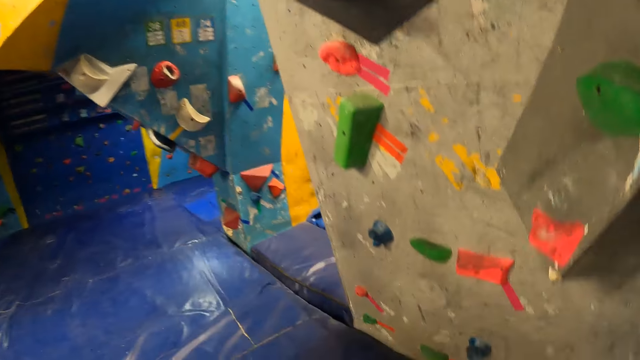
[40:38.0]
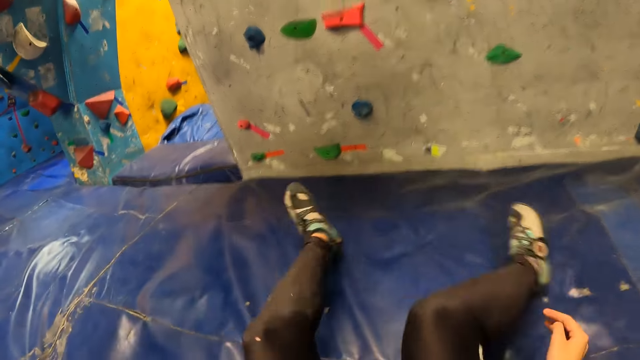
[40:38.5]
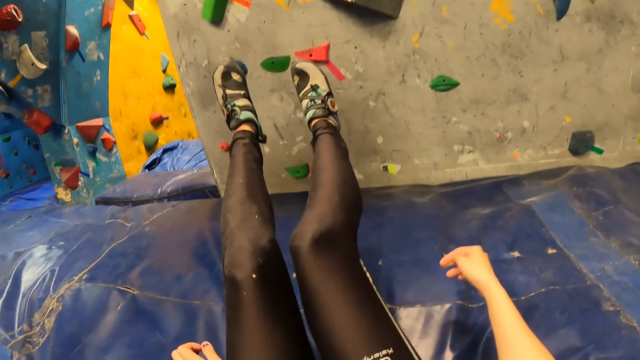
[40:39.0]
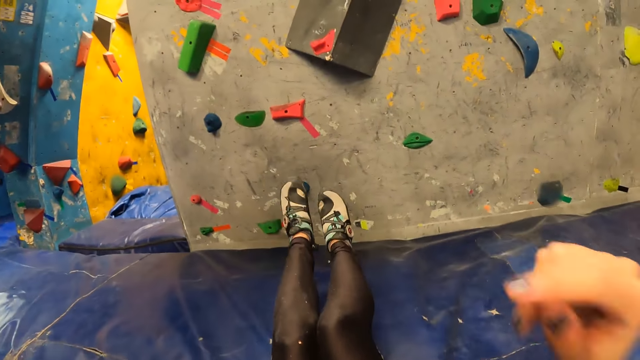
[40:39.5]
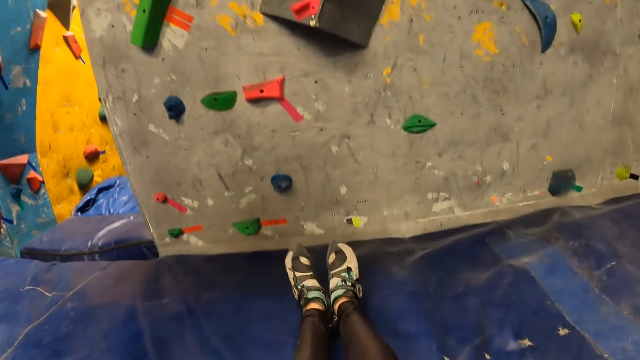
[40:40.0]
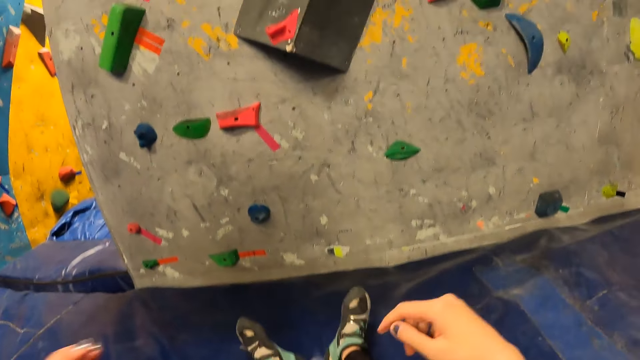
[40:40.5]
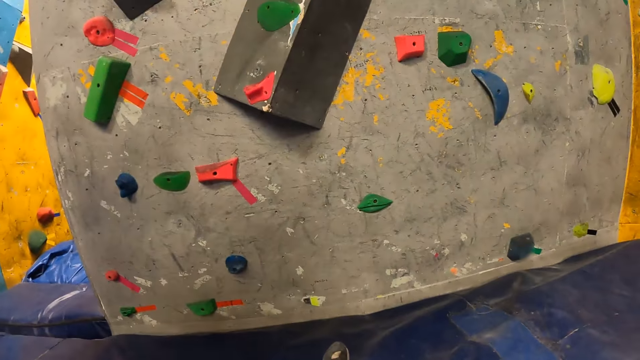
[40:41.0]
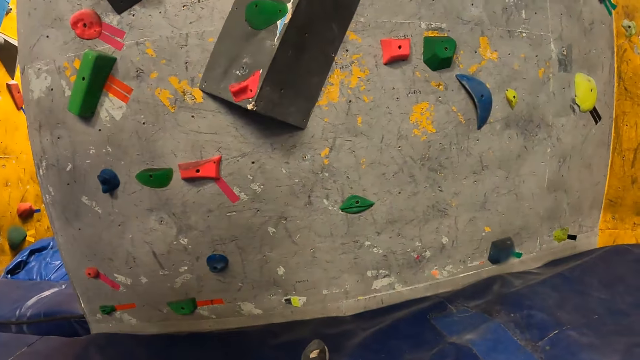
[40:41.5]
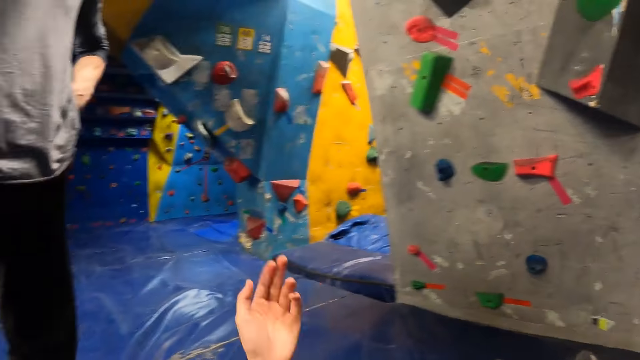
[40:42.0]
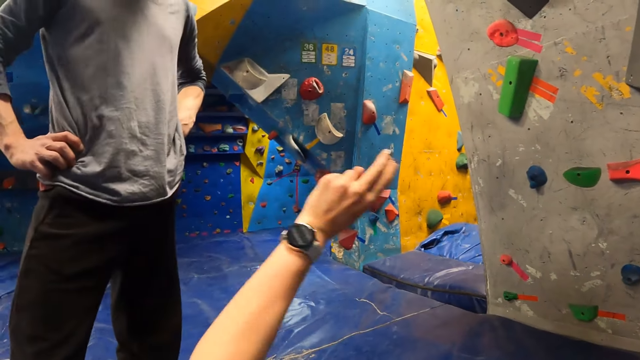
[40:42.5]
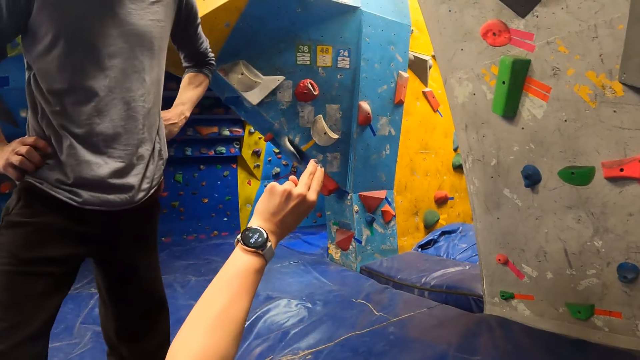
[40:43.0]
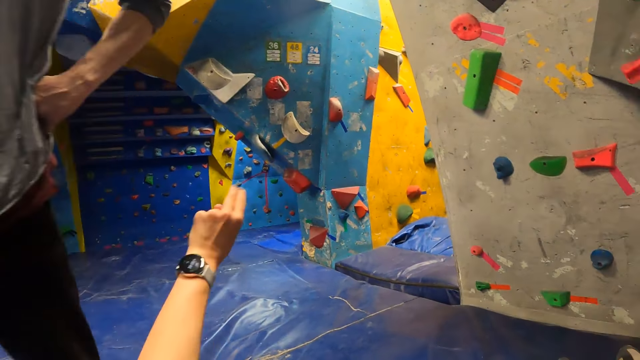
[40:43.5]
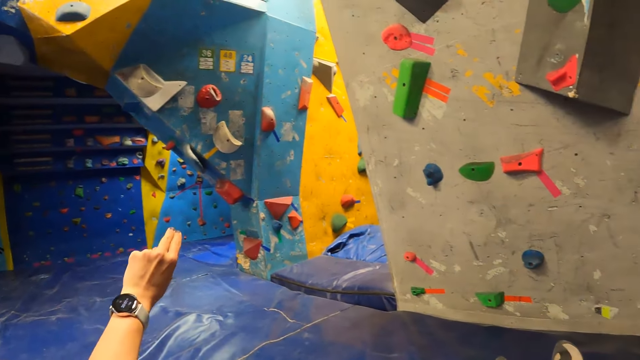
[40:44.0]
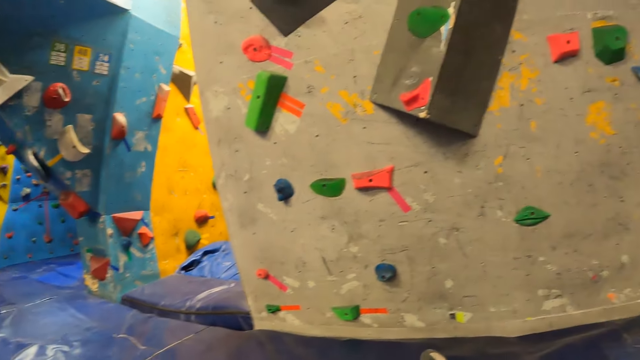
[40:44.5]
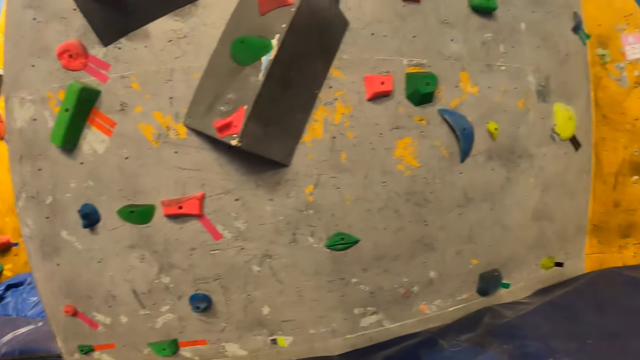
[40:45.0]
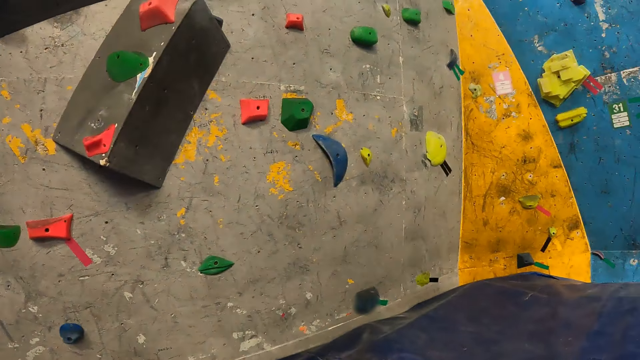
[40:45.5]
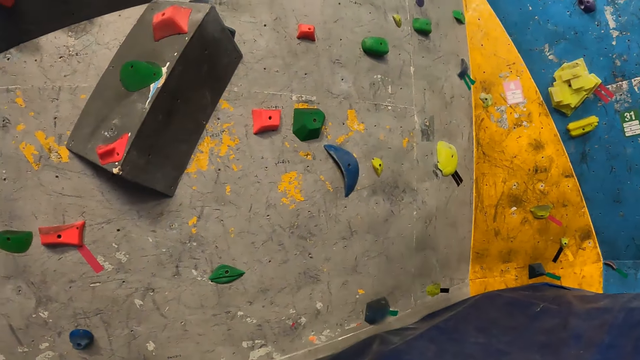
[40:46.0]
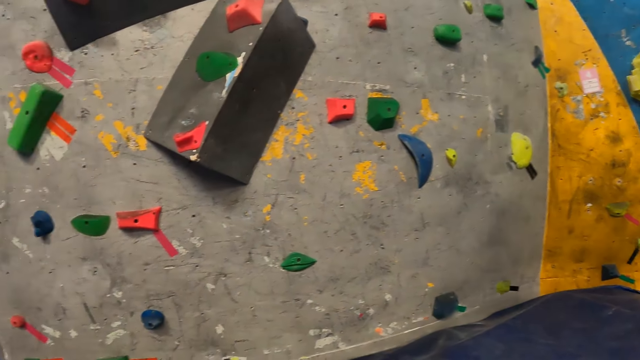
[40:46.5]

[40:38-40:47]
The camera wearer falls. She lands on the floor on her back. She looks around.

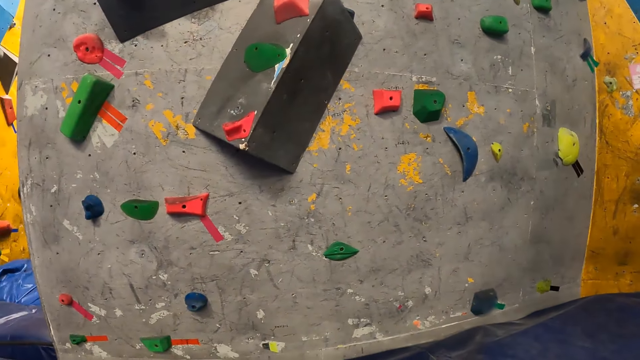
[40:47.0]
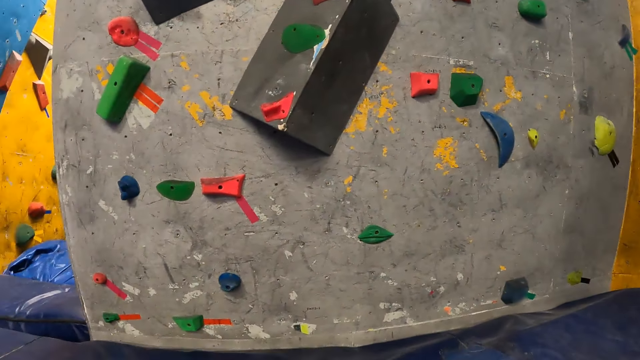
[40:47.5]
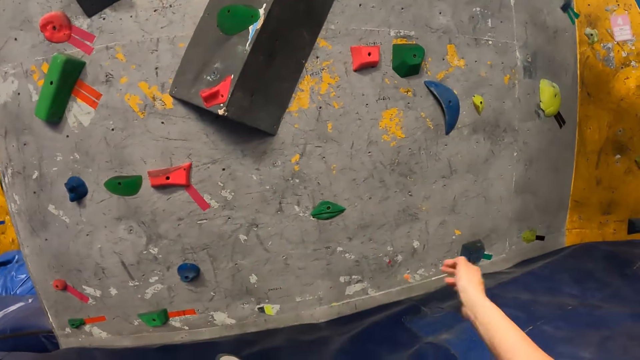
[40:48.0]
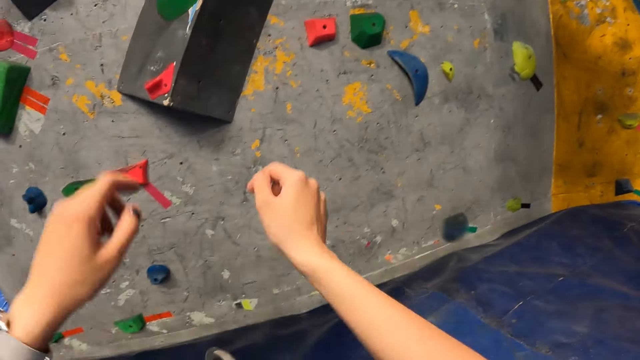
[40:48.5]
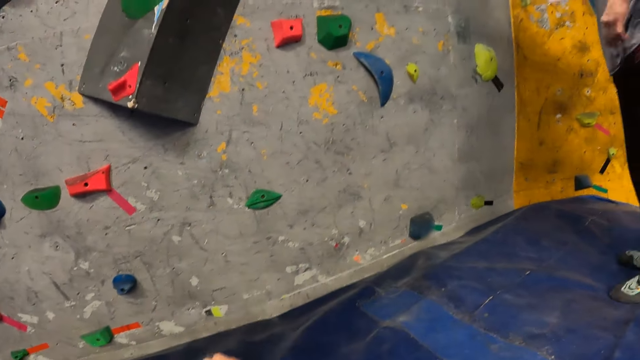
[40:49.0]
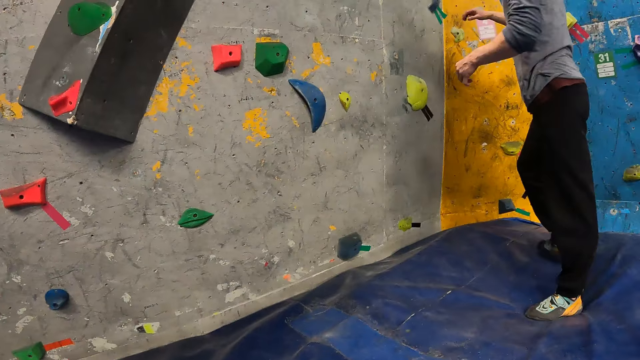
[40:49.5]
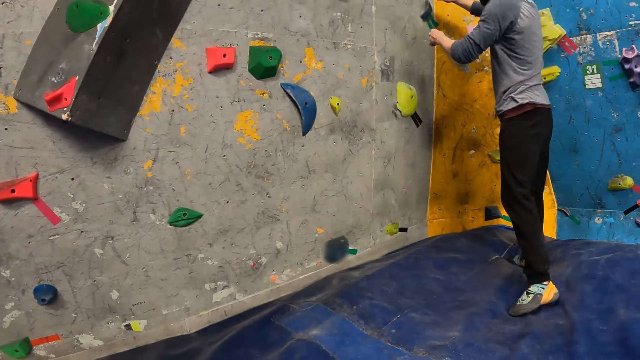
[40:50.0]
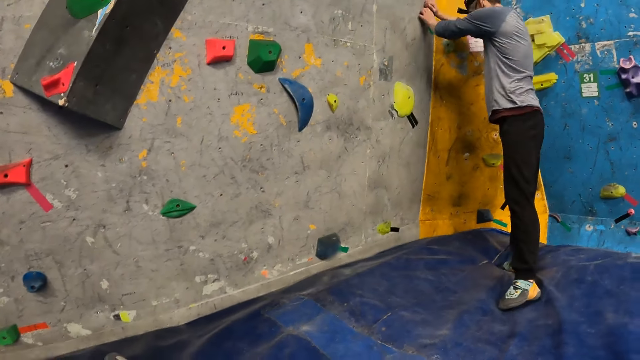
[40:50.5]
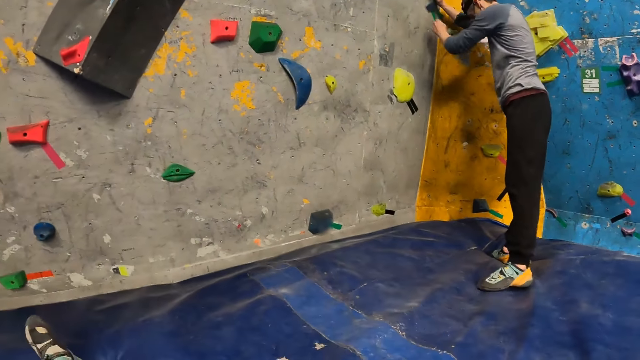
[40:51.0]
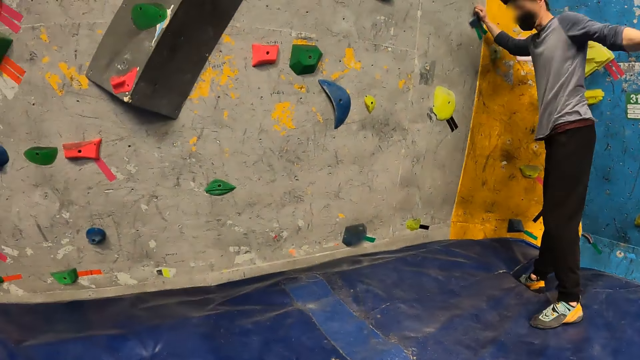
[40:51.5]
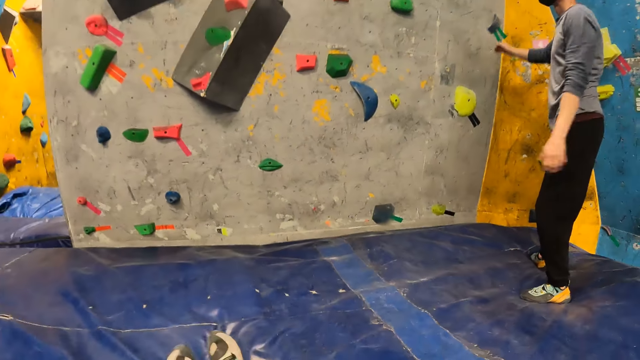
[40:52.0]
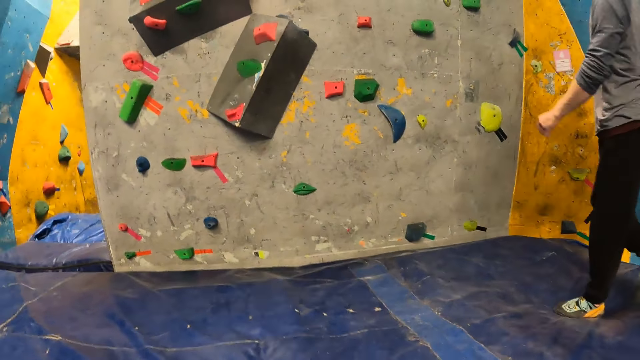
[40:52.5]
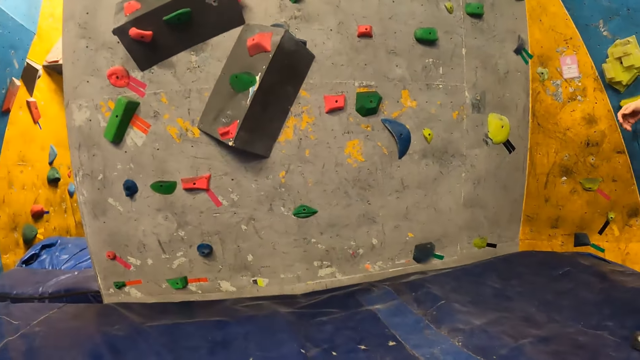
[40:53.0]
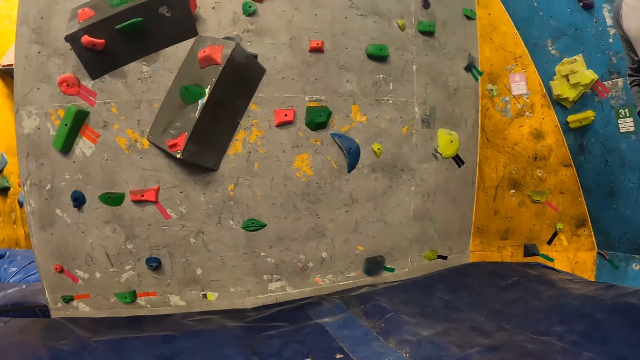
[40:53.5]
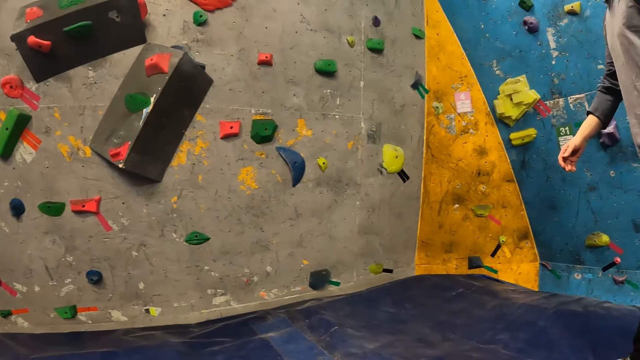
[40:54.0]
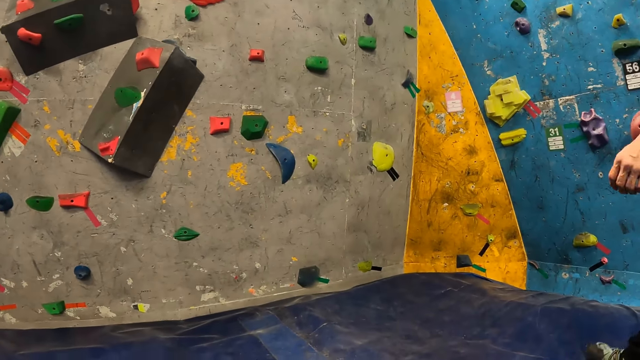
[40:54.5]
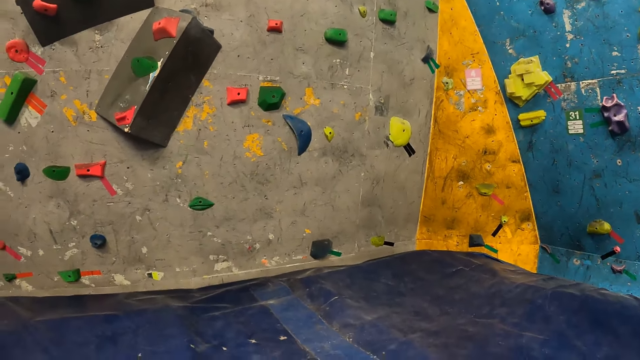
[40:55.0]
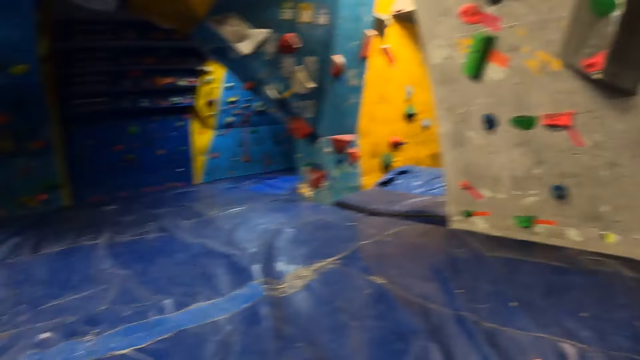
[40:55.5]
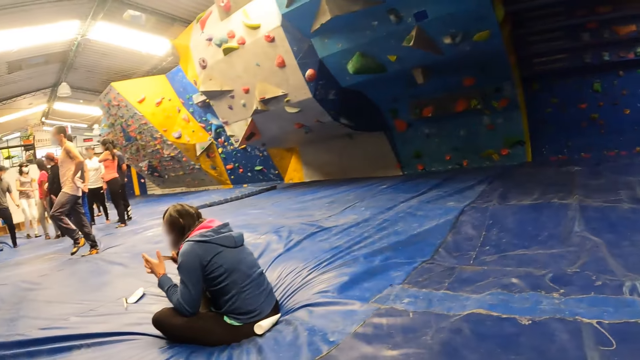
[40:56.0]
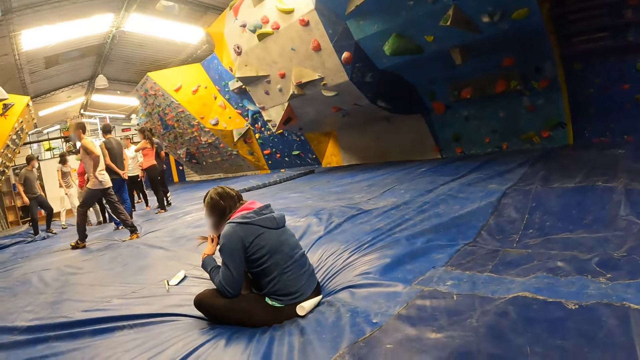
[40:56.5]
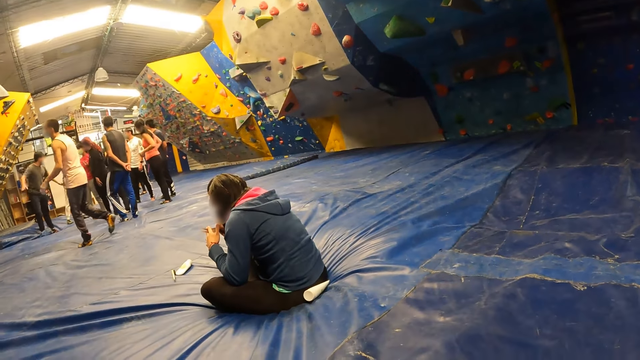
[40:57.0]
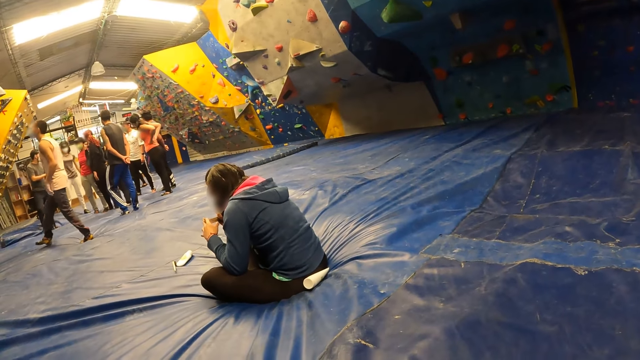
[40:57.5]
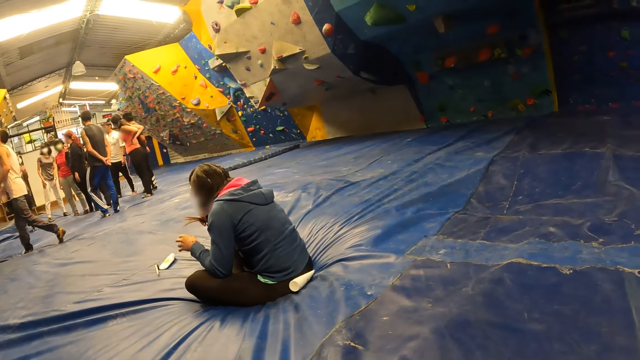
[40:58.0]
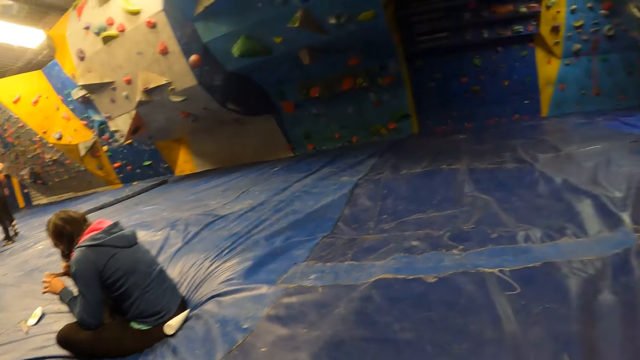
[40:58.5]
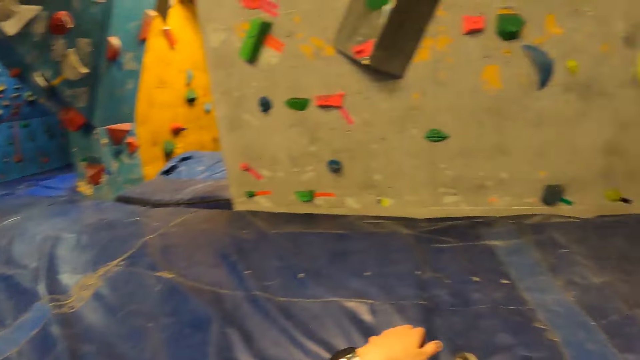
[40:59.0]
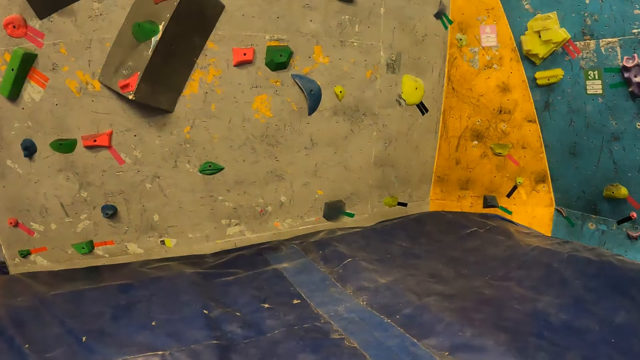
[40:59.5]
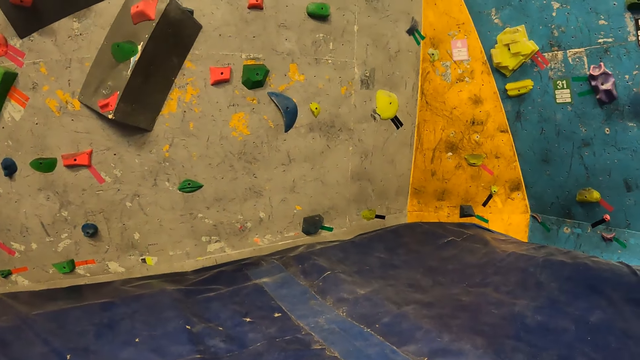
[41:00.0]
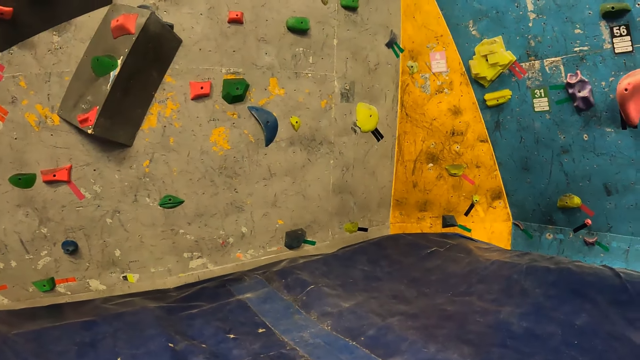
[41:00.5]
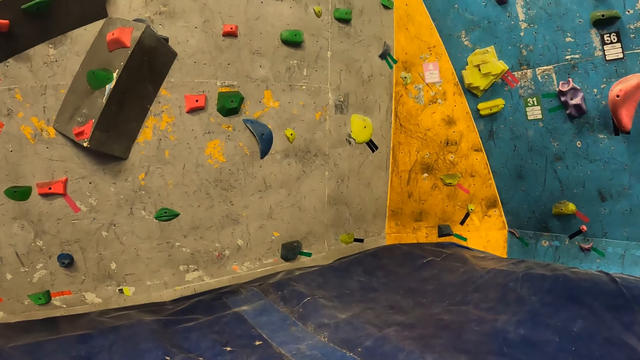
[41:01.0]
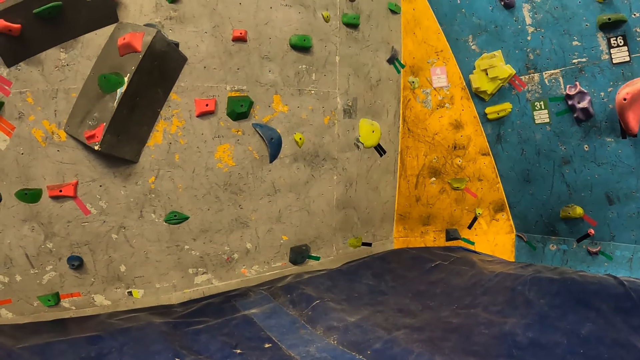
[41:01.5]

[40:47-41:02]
The camera wearer stretches her right hand. She touches her face with her left hand. A man places both hands on a bouldering rock on the wall. The man removes his left hand from the bouldering rock on the wall and removes his right hand from the bouldering rock on the wall. The camera wearer moves around.
